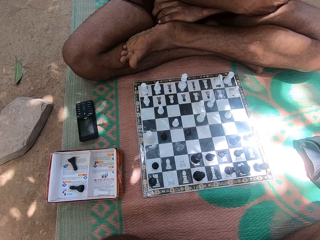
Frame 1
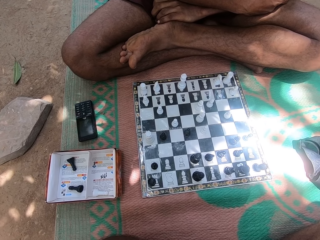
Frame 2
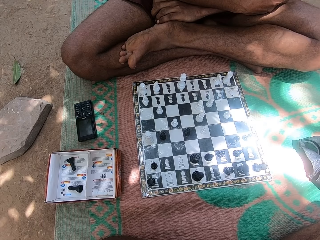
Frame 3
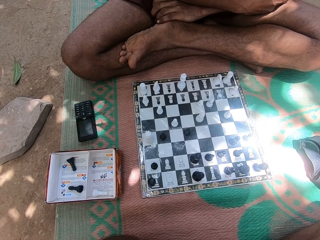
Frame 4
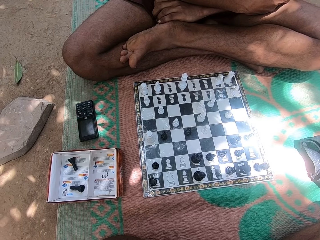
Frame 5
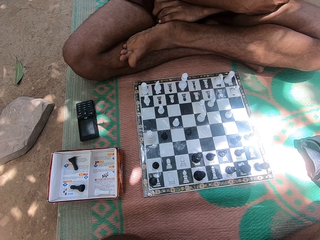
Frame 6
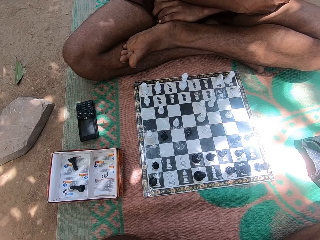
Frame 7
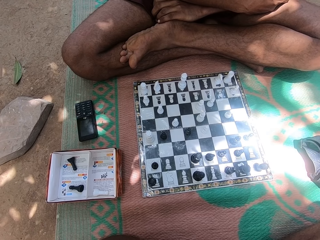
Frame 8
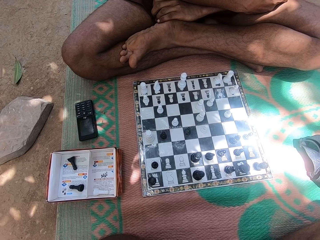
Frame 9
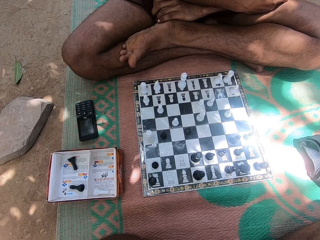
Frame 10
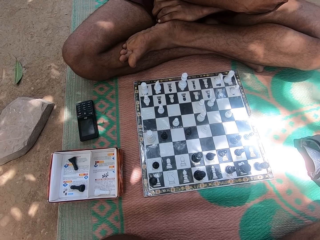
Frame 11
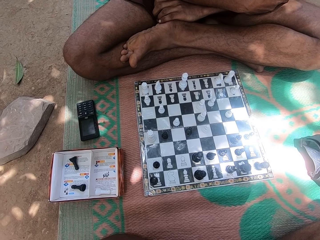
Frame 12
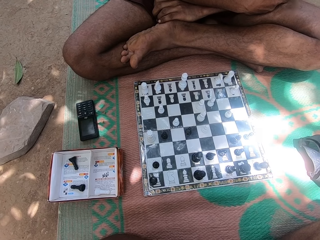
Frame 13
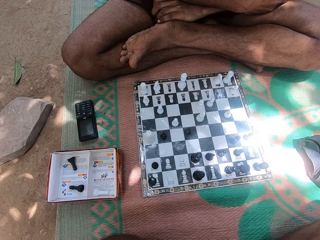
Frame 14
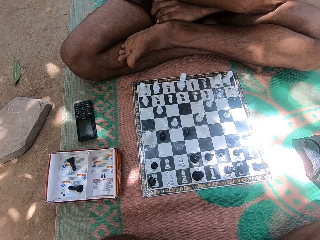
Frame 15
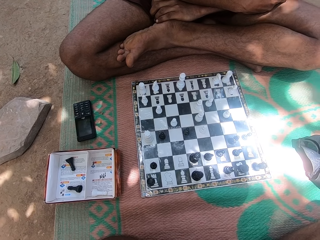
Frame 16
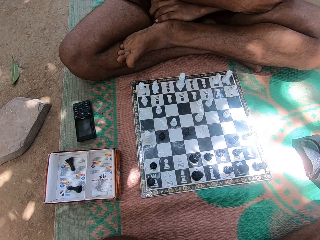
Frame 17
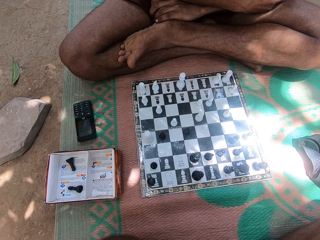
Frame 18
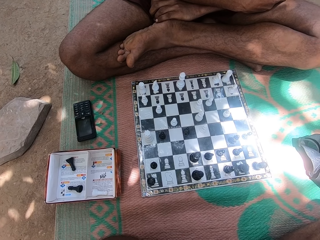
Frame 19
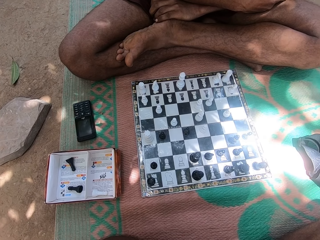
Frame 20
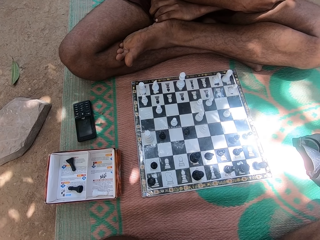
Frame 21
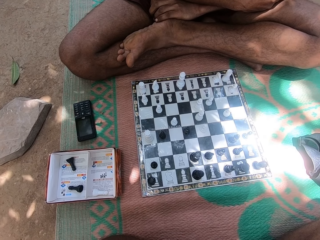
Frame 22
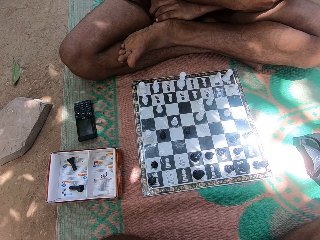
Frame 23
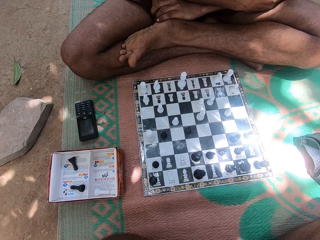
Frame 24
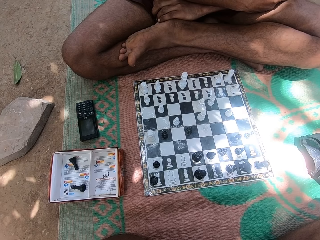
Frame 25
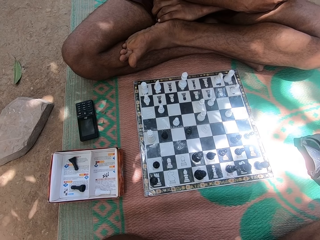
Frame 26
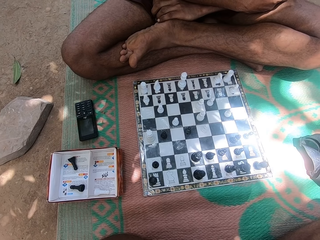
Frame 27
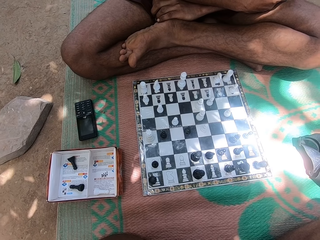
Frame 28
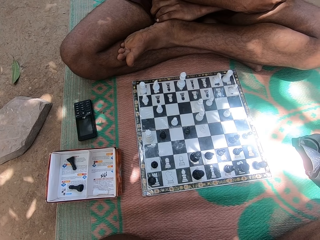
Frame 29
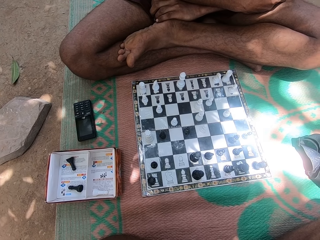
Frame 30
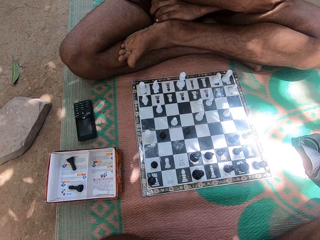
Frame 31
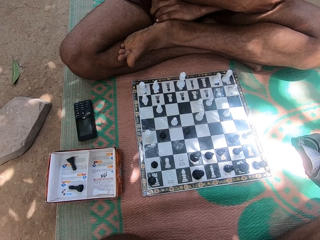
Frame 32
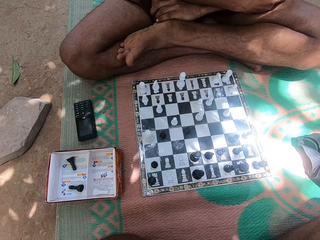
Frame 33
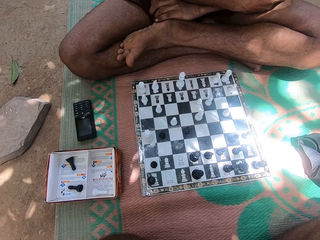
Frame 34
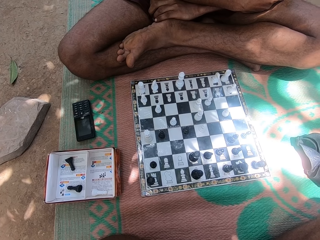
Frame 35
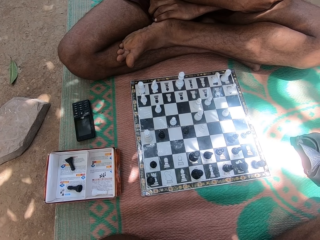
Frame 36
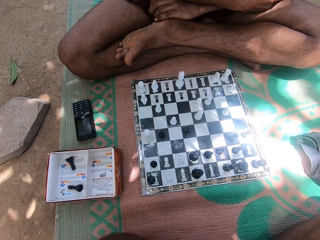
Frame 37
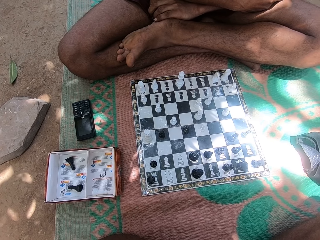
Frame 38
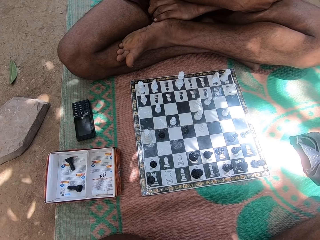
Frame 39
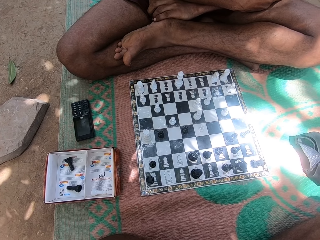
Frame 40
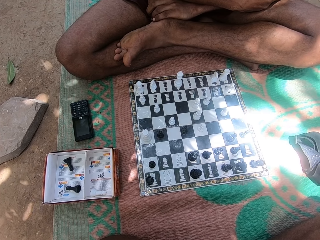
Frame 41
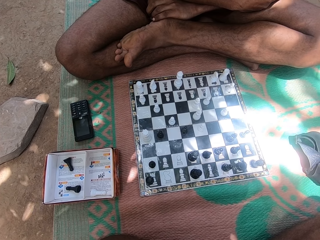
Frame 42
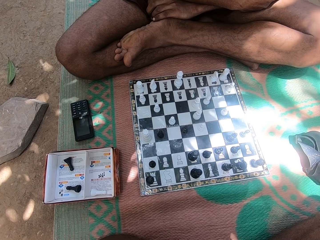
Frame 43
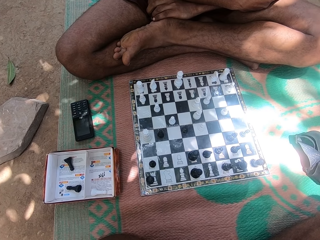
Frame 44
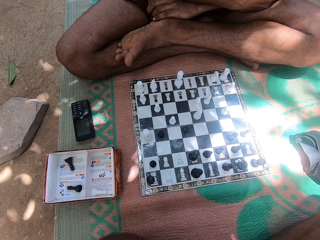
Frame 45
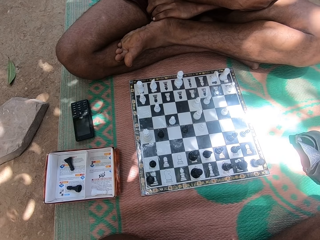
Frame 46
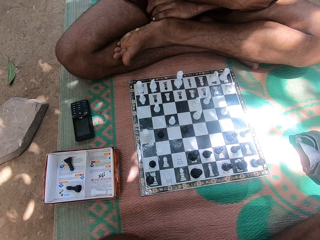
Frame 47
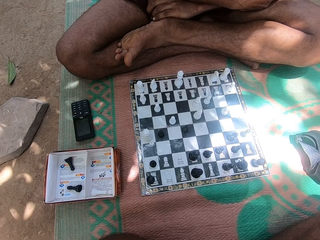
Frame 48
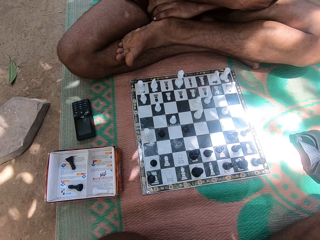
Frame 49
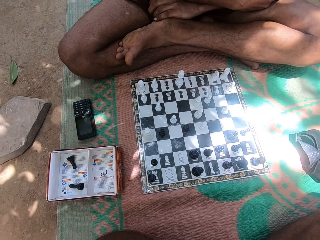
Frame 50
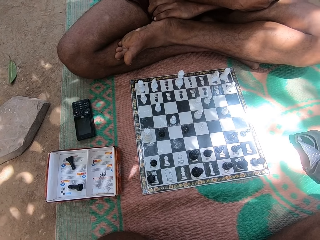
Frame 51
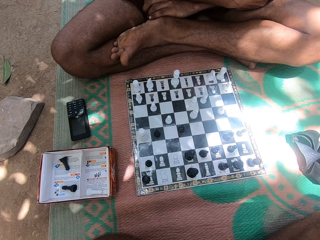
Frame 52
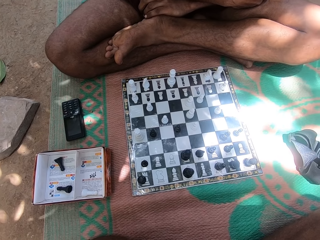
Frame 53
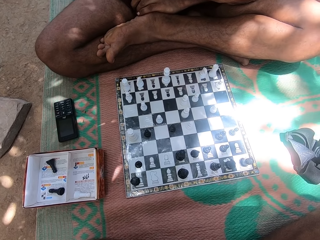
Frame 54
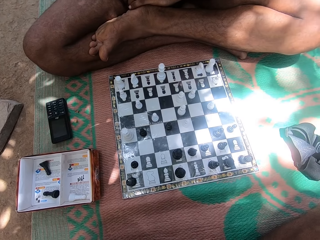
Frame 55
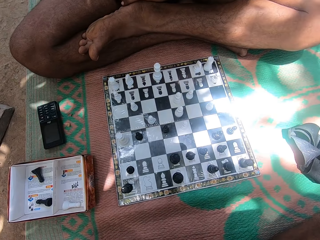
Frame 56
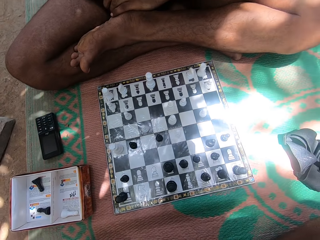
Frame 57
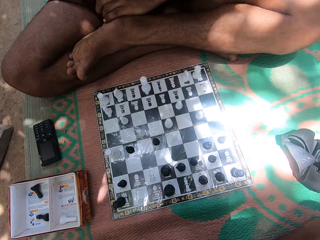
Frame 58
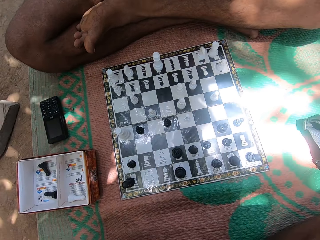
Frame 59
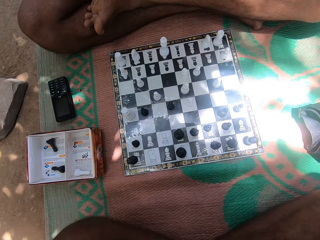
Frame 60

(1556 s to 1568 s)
A man shakes the leg.

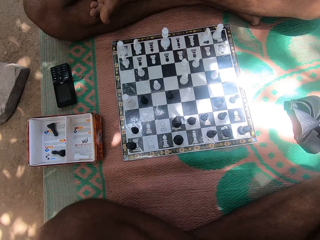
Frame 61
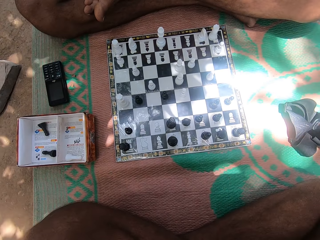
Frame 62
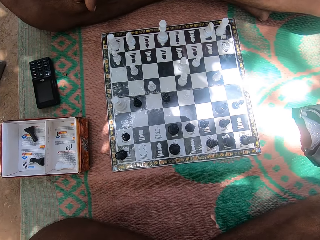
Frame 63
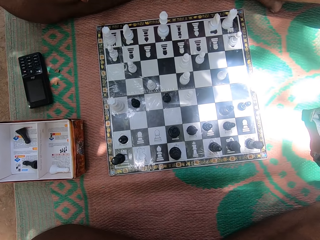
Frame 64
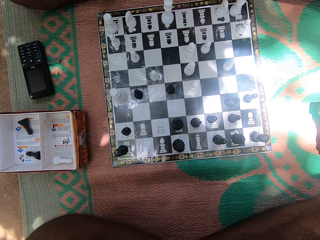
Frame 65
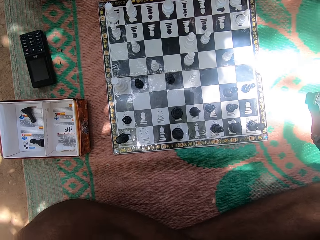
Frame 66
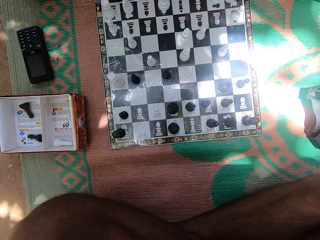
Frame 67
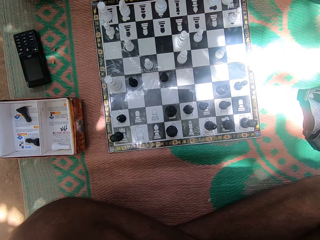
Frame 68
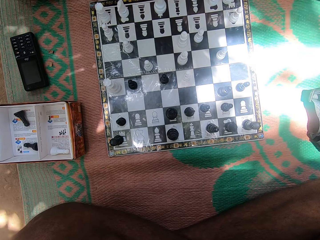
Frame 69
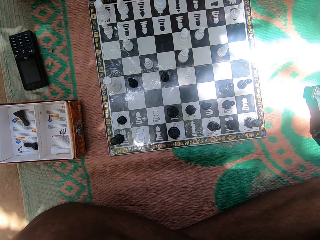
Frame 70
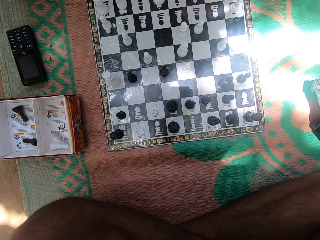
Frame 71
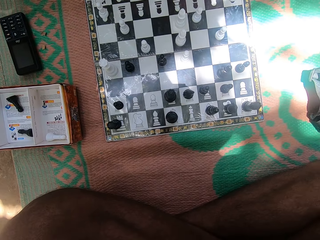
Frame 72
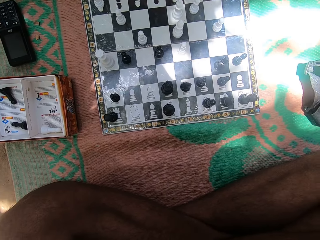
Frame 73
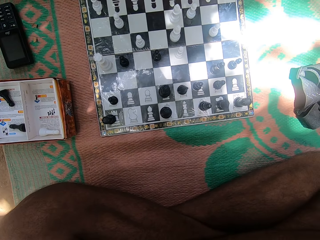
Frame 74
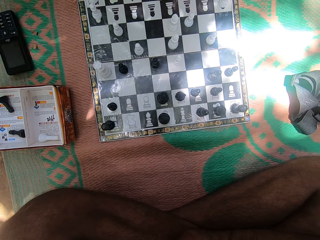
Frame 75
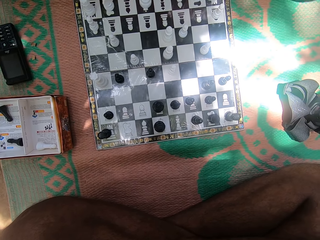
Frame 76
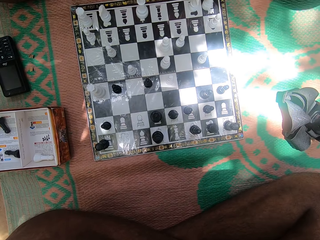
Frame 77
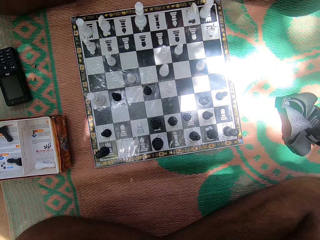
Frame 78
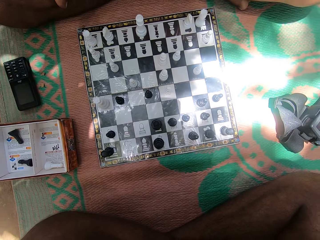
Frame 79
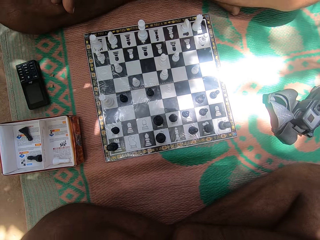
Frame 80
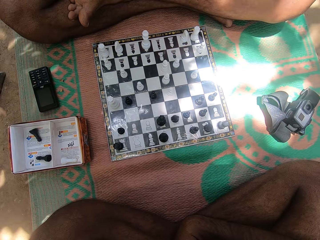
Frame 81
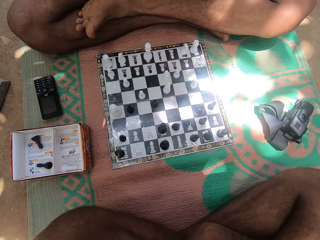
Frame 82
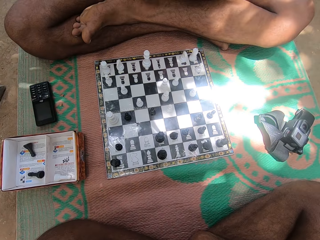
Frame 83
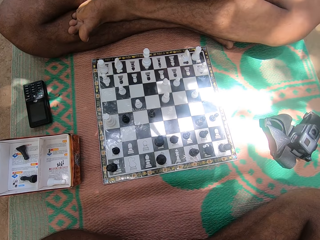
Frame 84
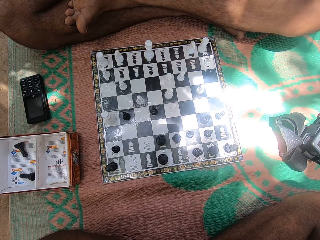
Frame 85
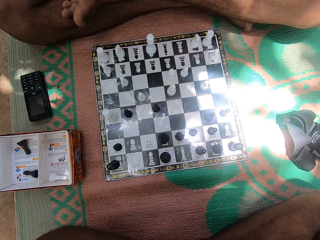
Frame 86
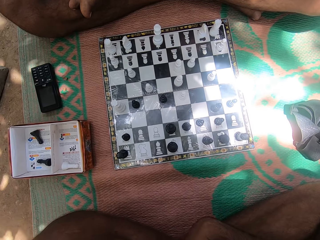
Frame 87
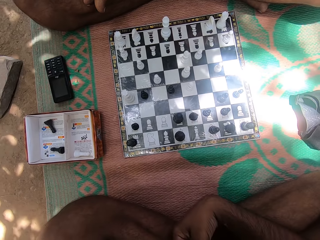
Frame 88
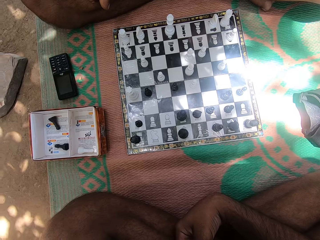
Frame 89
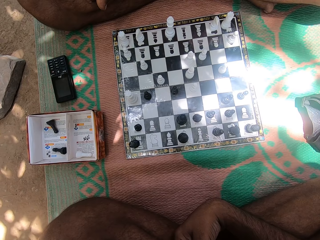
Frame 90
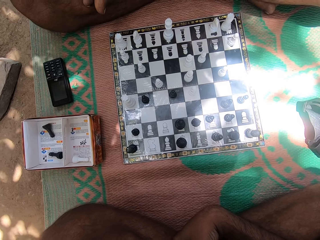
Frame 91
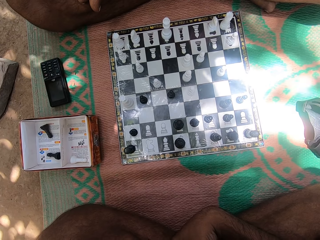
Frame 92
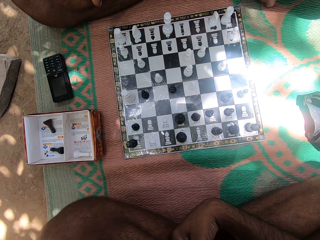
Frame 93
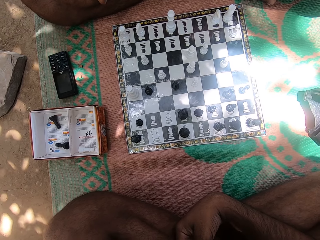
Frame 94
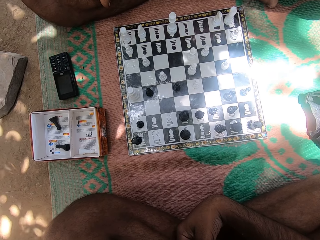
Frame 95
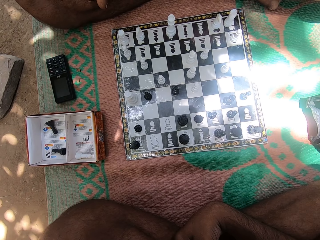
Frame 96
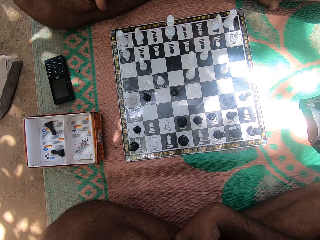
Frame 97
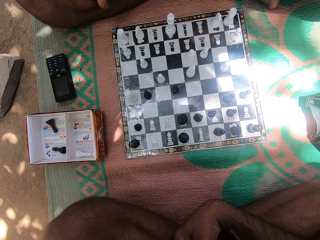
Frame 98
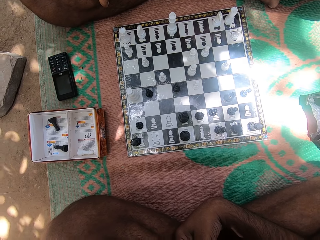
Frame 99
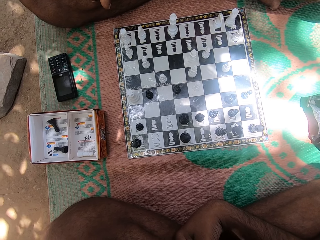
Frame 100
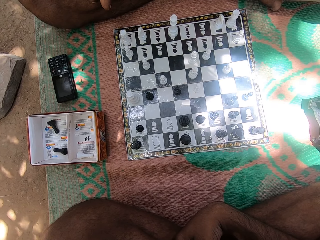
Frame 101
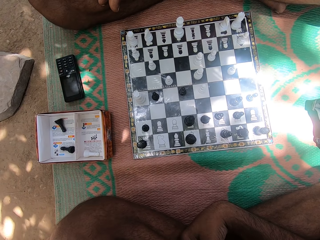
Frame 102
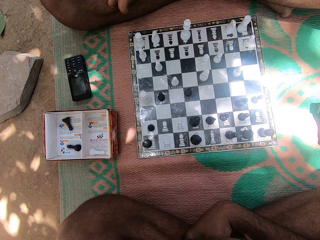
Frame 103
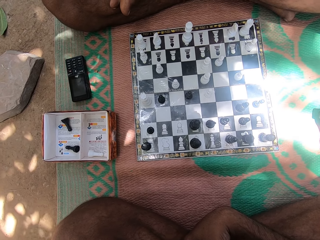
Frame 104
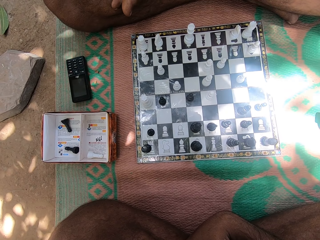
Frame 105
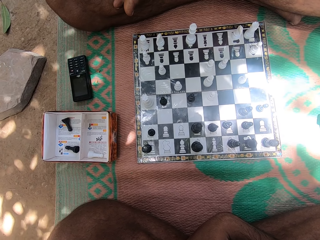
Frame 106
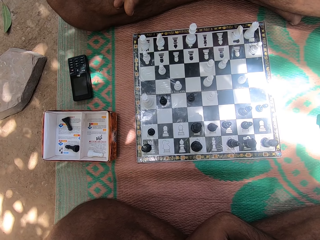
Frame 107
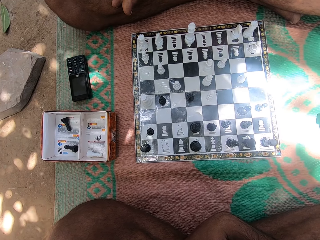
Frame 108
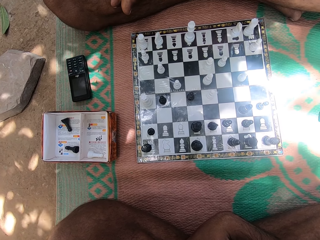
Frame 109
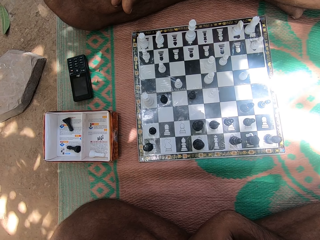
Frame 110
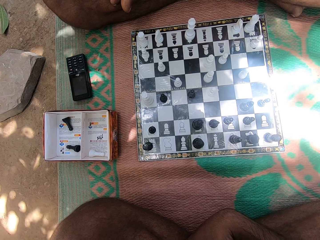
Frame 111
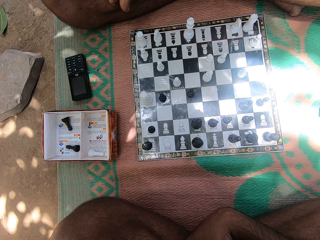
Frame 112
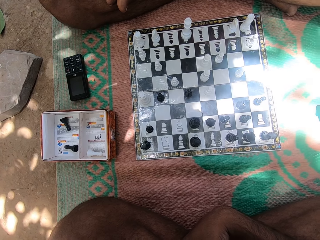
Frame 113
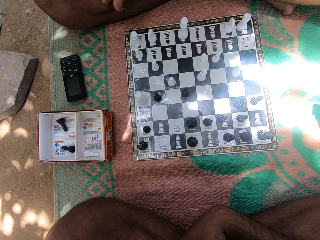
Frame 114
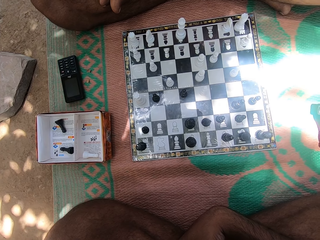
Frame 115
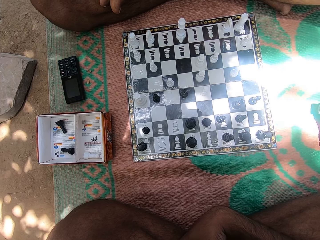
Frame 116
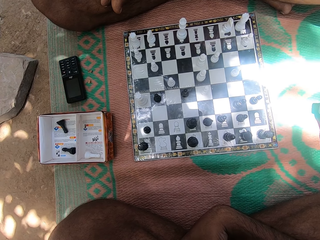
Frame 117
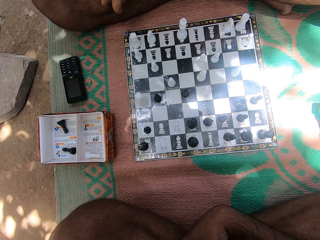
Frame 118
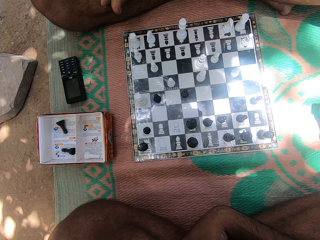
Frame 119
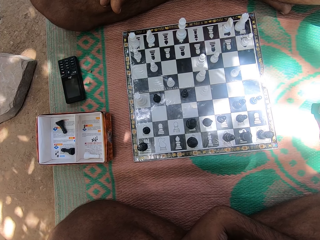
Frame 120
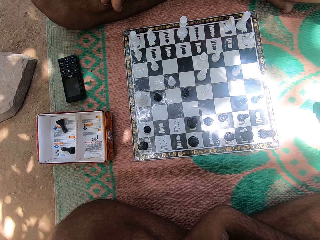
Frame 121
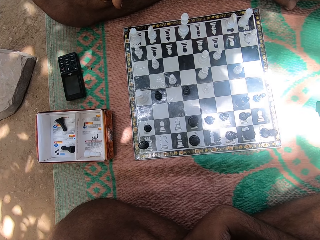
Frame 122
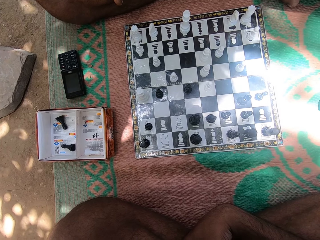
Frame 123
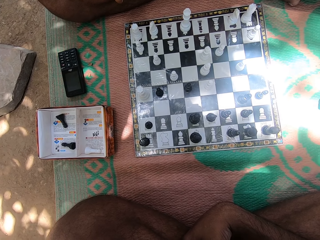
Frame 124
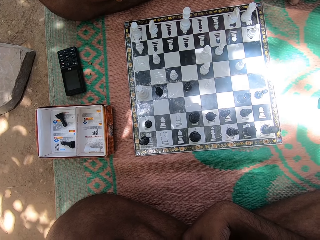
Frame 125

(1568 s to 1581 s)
The camera wearer swings the head.
